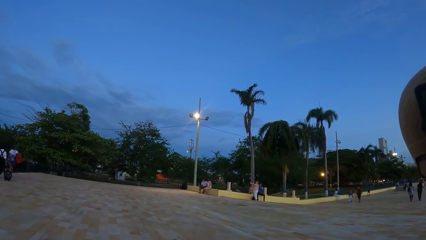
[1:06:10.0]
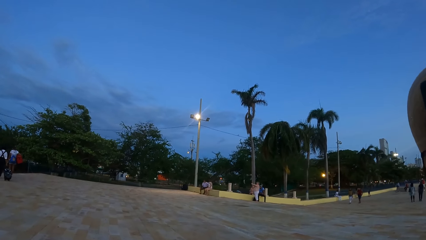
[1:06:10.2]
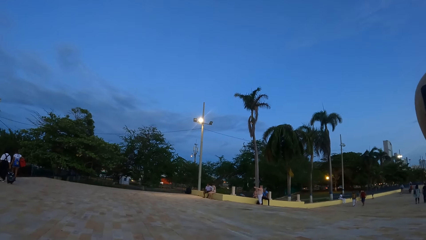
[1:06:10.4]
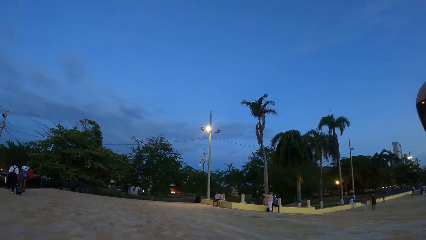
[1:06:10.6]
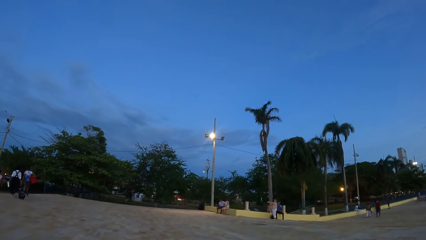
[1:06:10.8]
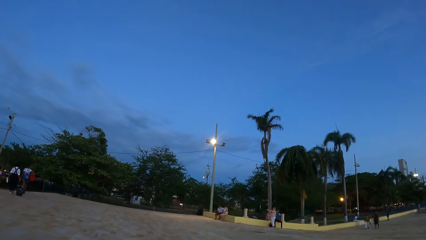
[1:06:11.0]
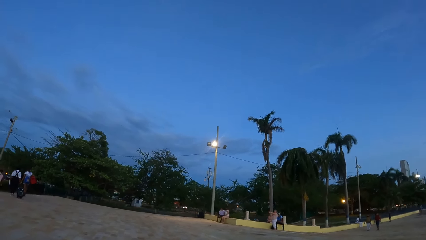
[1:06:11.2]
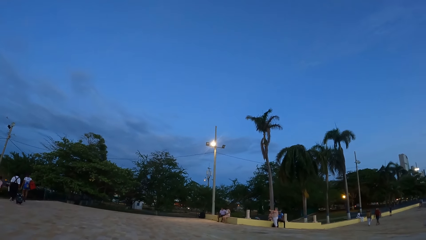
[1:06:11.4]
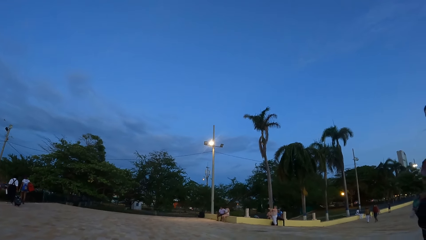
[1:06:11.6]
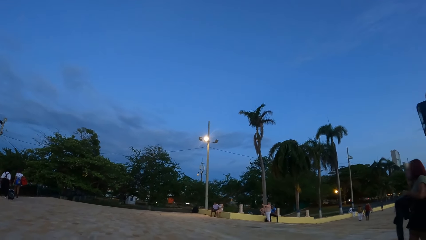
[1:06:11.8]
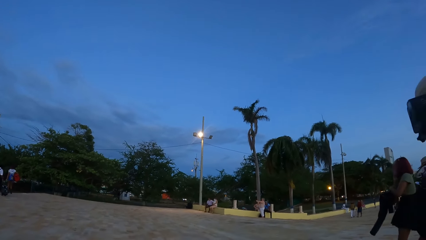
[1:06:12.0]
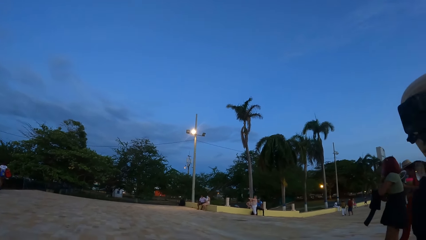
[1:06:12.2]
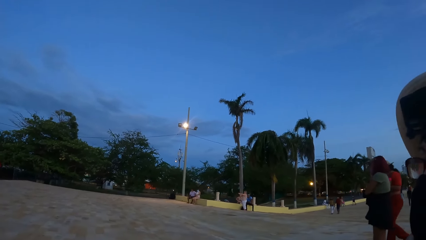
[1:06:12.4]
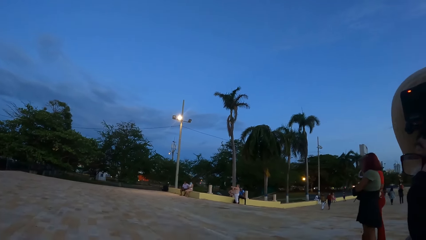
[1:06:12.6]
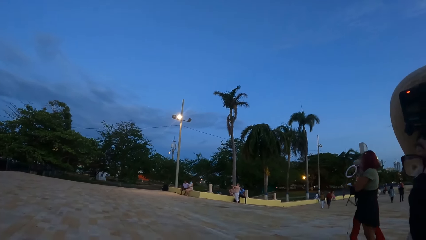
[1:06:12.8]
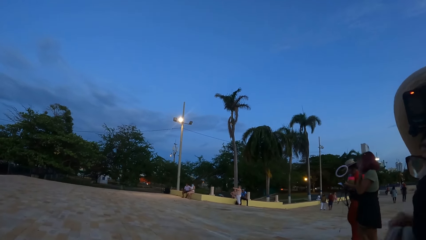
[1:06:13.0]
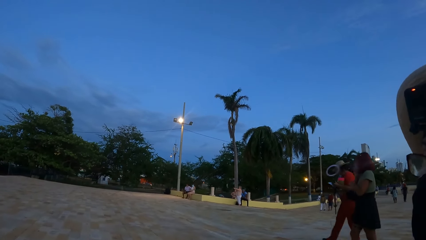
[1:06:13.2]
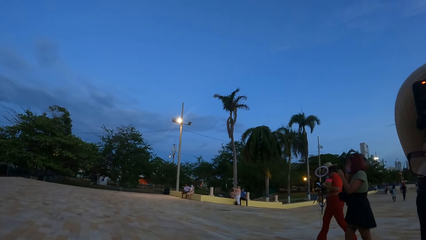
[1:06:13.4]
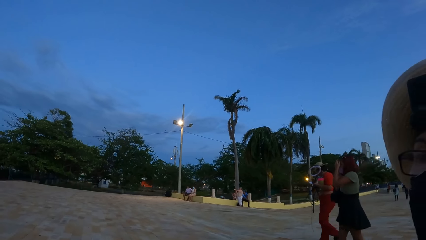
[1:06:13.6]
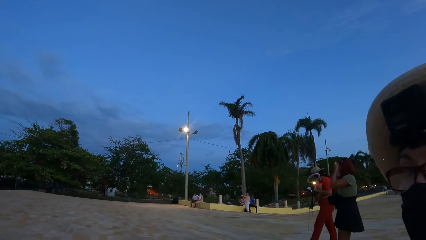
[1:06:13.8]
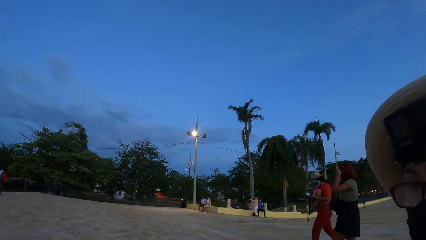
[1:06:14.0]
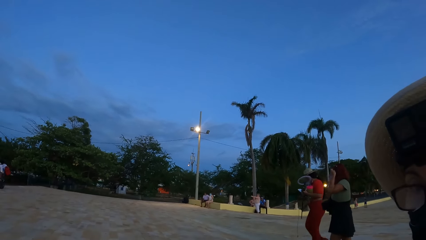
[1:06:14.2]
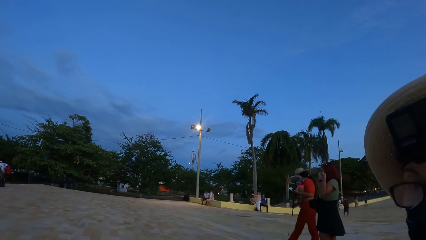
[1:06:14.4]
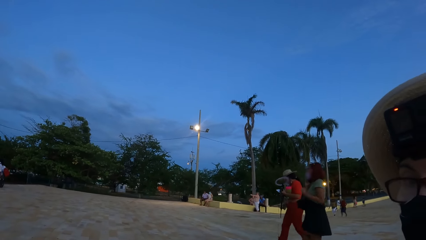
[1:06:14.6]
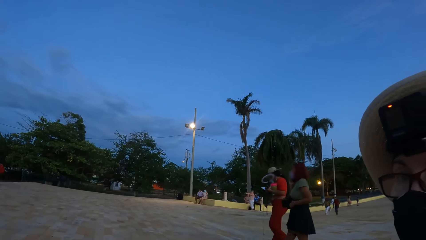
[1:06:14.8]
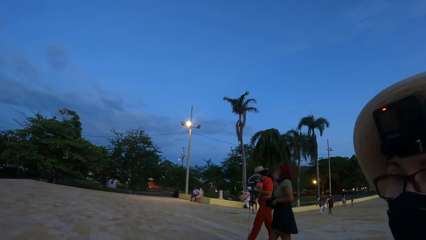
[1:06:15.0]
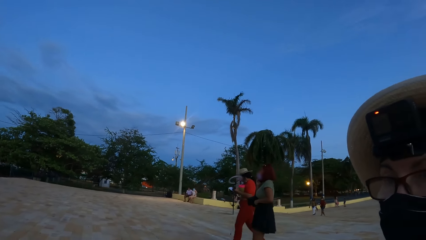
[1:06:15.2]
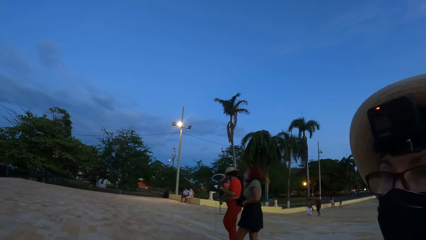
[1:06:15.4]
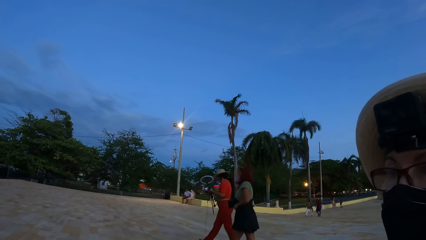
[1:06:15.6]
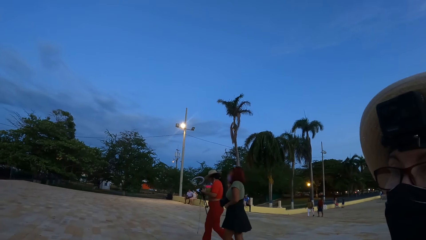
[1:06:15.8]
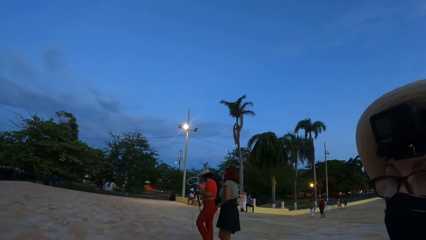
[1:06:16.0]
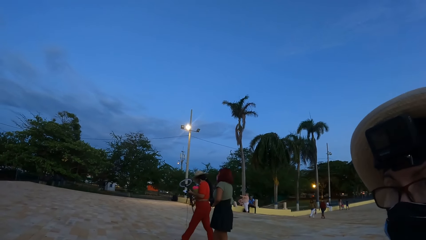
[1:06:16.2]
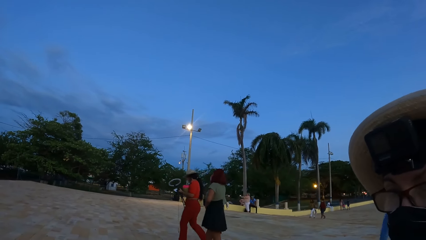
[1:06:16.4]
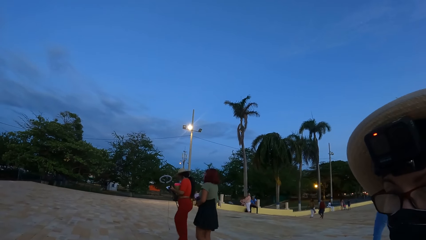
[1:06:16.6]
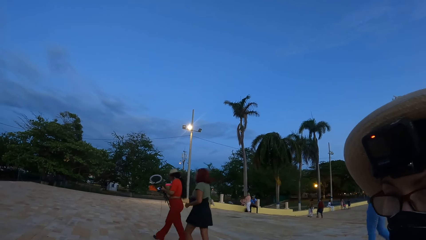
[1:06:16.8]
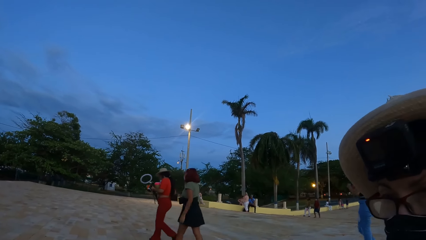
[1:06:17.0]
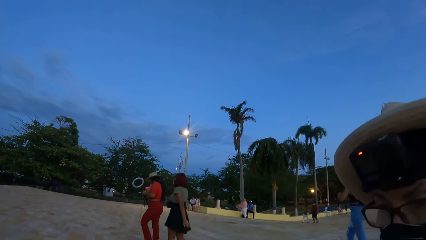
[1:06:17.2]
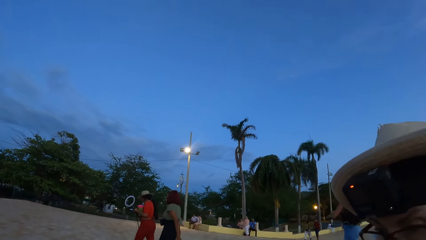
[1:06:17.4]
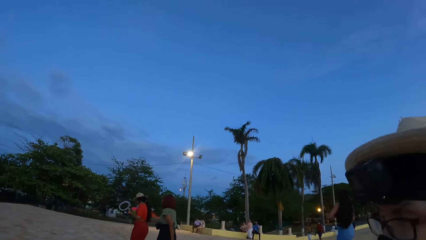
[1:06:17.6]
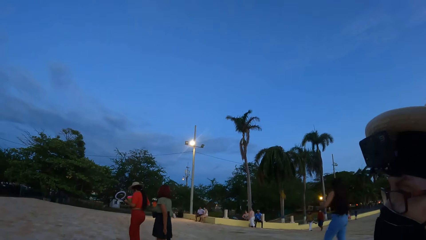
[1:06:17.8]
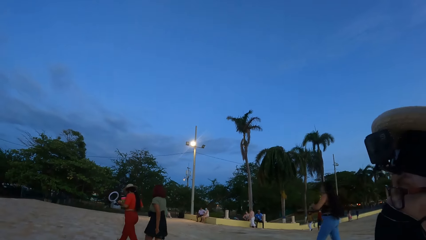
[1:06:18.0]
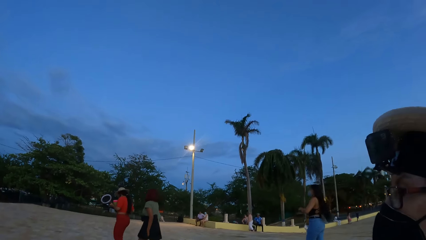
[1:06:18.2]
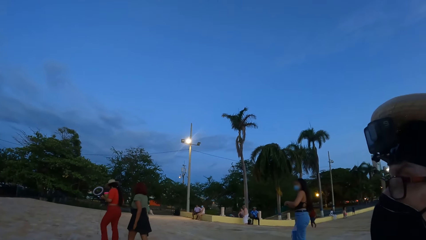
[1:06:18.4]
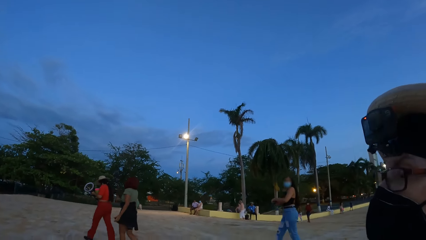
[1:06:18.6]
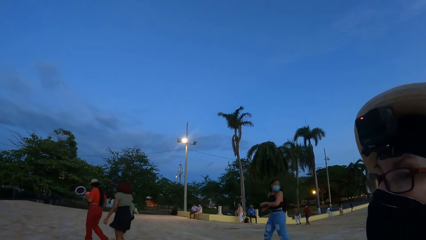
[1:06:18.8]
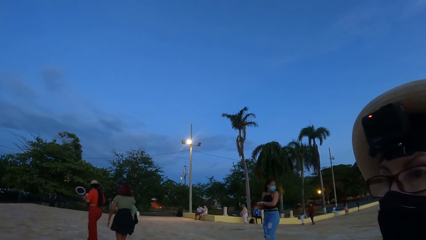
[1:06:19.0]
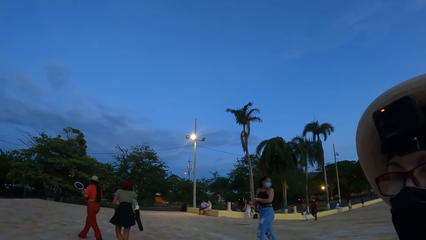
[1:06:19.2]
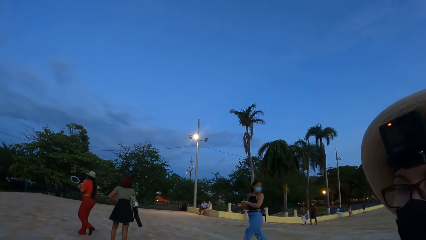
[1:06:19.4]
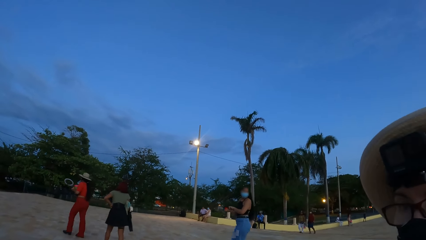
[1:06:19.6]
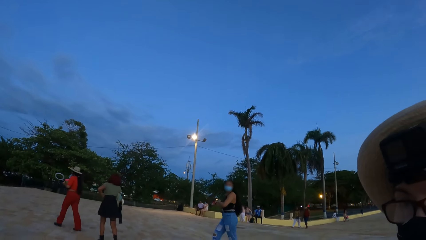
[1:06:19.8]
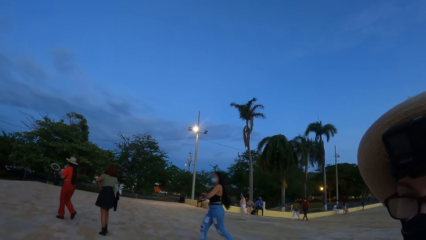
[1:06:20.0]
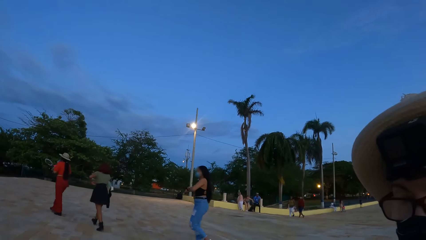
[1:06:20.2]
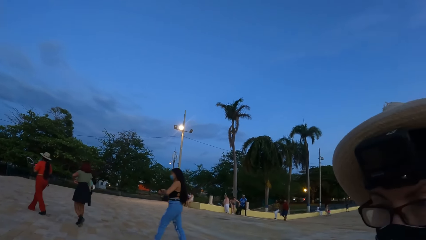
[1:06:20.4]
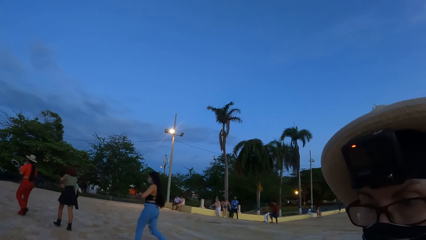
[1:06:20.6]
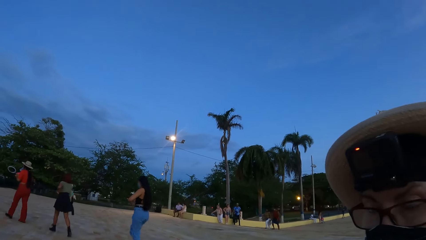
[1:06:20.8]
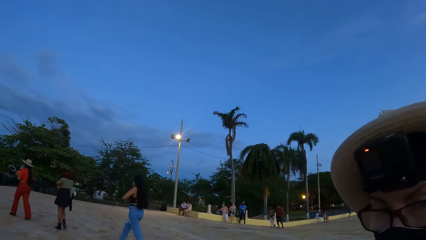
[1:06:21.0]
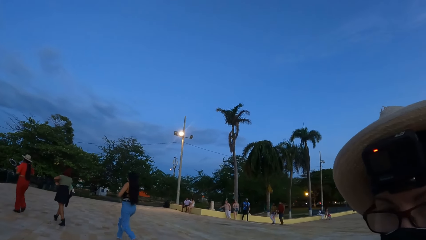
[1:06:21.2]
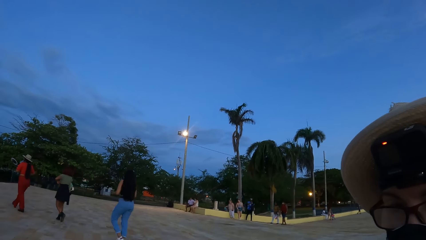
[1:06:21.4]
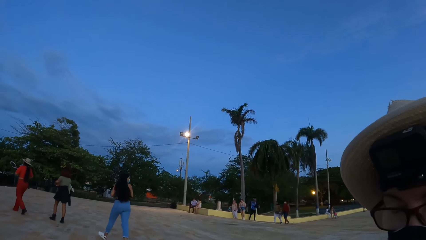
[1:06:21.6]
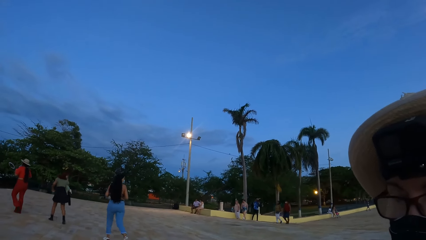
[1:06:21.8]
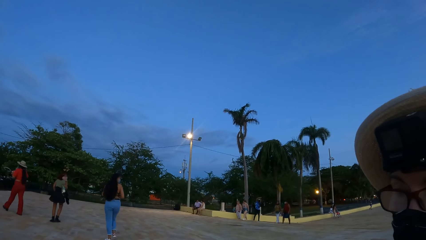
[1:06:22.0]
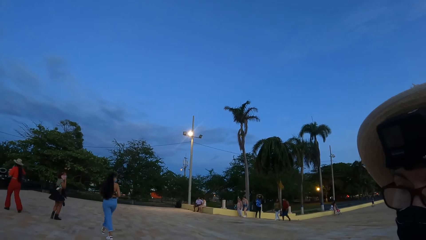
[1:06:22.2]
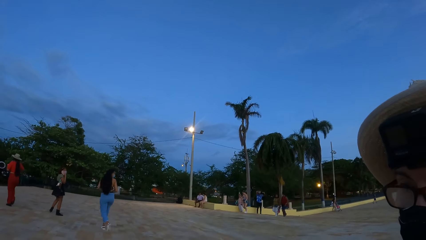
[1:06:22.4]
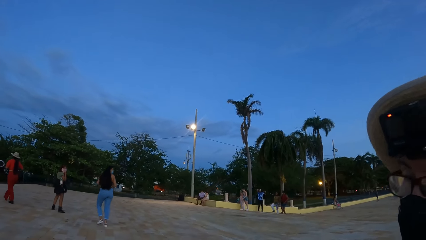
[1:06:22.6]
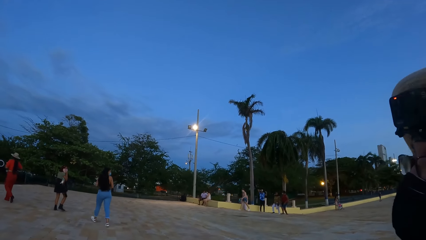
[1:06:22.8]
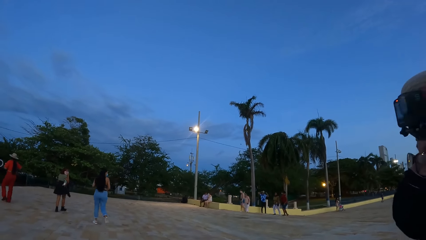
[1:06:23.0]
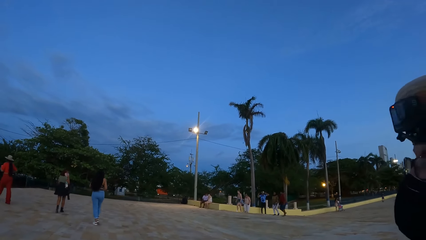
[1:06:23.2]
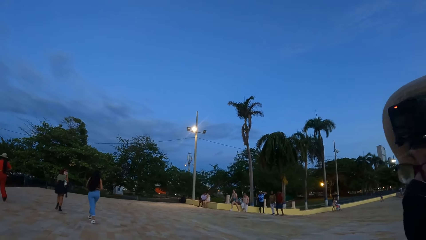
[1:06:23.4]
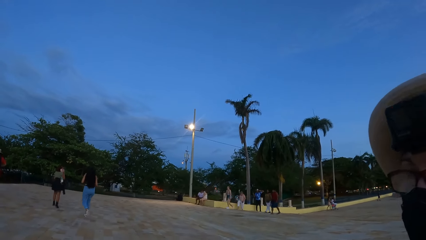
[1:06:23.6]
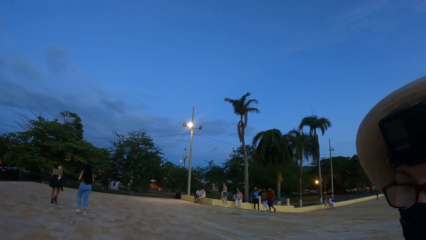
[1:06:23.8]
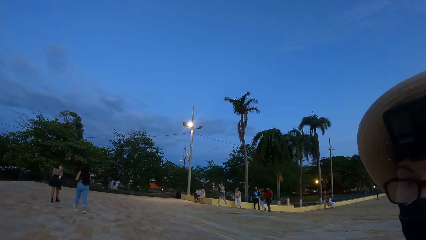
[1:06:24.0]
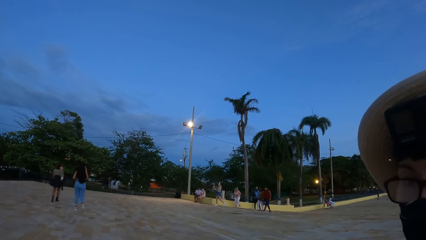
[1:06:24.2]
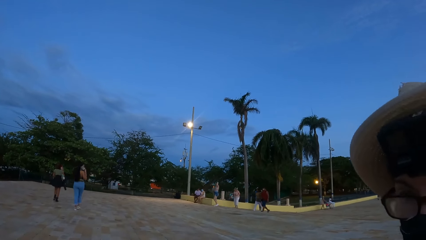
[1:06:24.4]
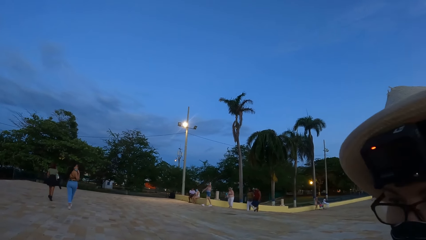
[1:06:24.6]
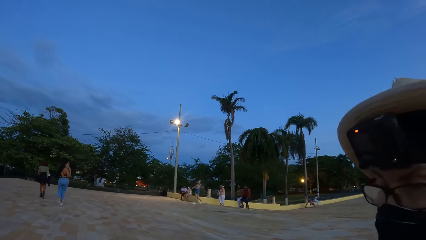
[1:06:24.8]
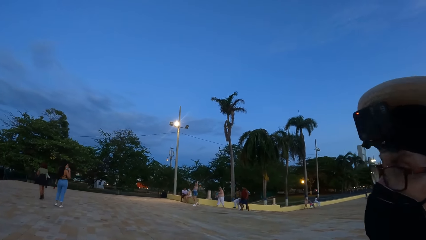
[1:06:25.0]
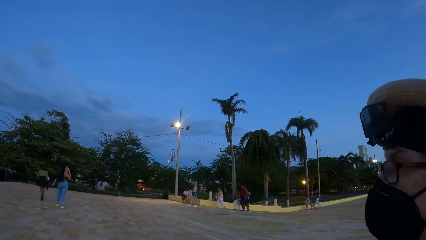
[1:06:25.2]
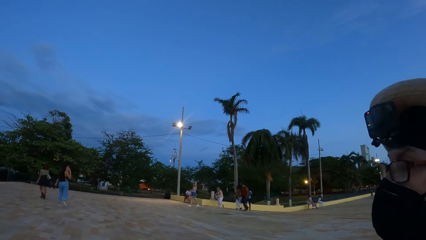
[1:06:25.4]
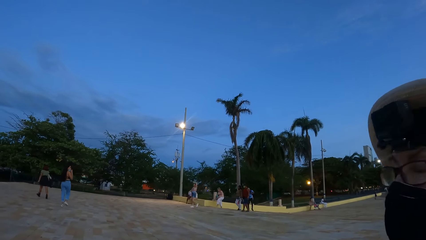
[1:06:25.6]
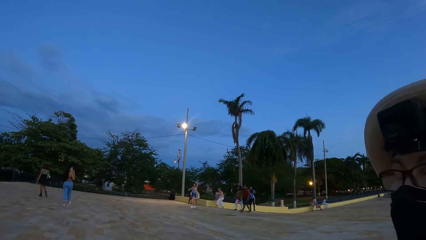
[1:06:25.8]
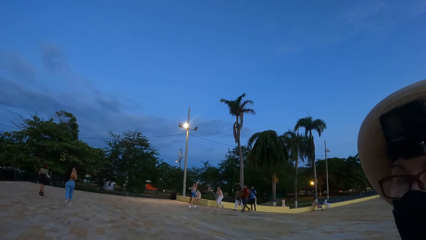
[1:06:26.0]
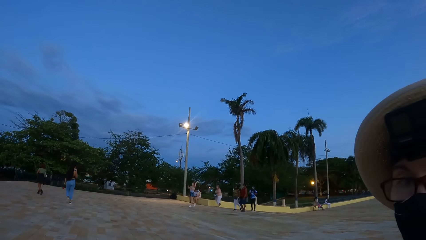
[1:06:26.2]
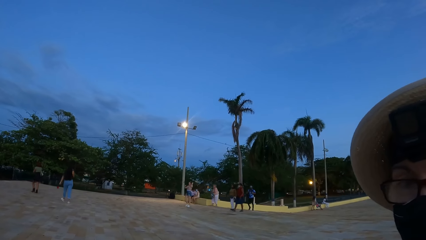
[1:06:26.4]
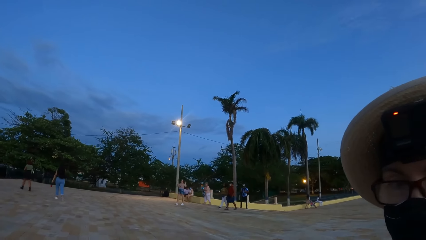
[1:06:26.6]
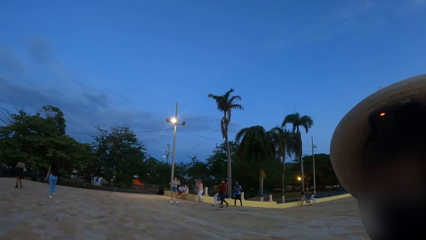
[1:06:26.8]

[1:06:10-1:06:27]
The camera wearer looks around. A person interacts with the camera wearer. The camera wearer looks at the person.
